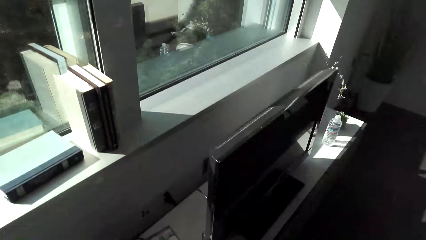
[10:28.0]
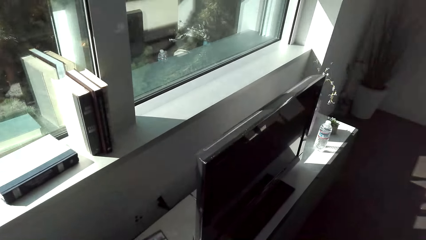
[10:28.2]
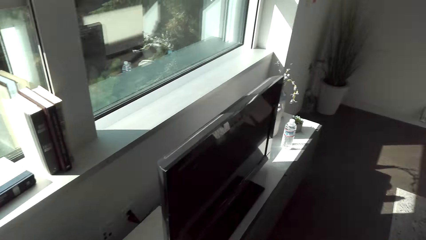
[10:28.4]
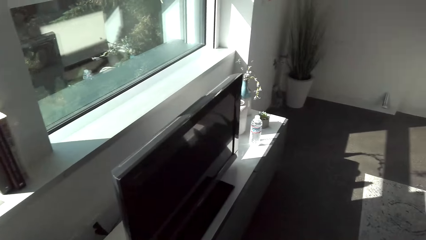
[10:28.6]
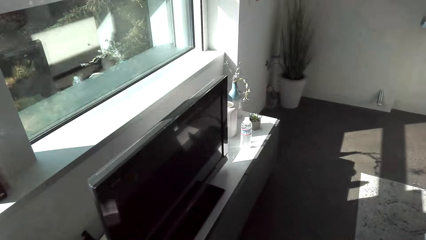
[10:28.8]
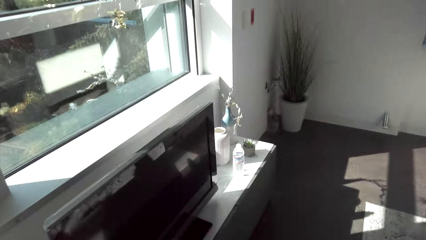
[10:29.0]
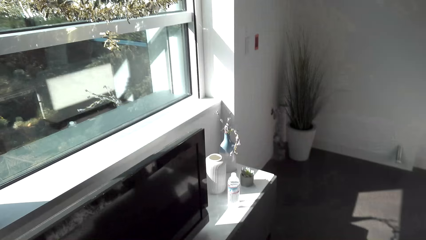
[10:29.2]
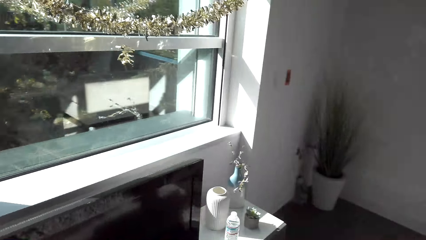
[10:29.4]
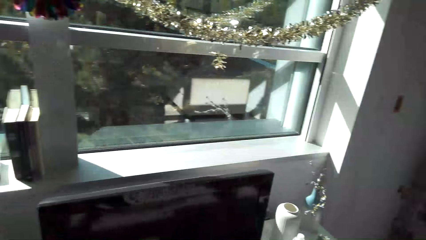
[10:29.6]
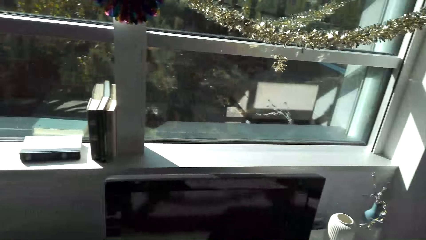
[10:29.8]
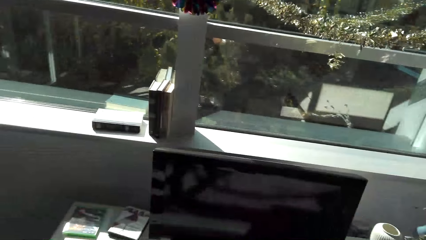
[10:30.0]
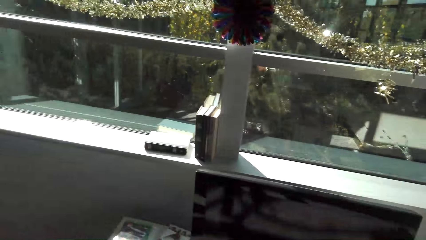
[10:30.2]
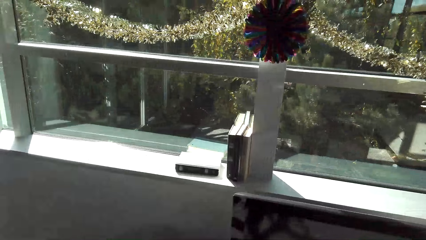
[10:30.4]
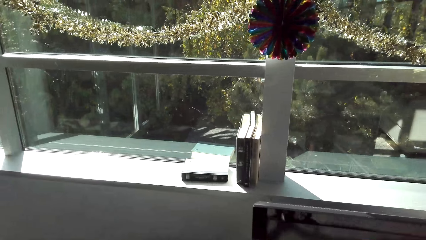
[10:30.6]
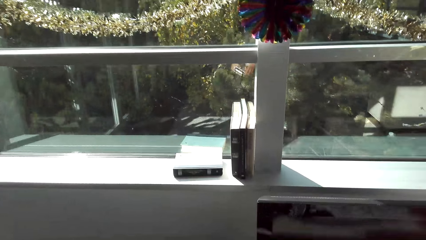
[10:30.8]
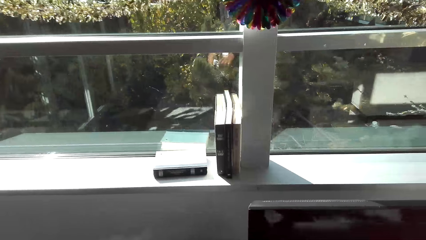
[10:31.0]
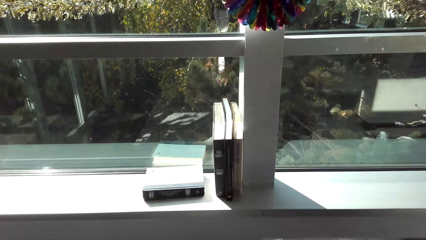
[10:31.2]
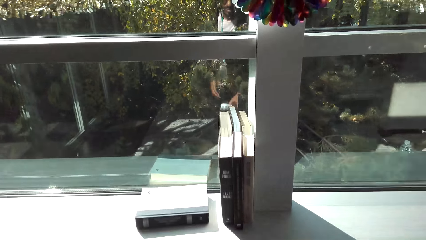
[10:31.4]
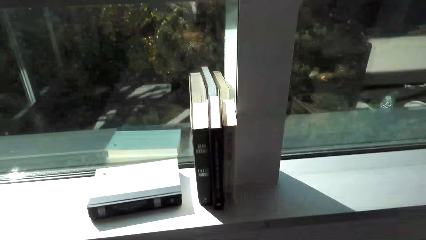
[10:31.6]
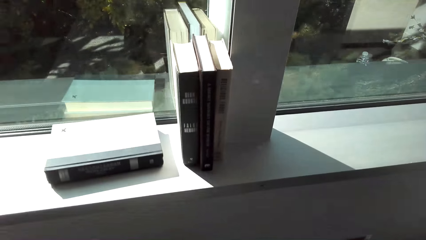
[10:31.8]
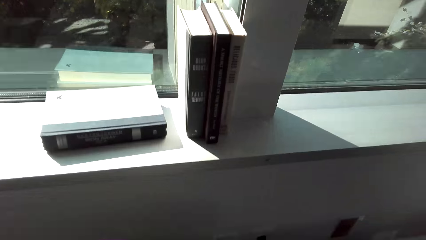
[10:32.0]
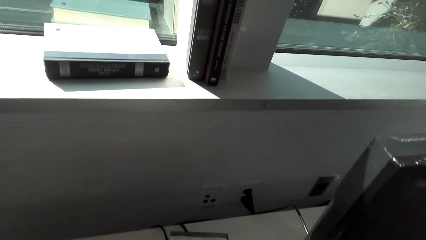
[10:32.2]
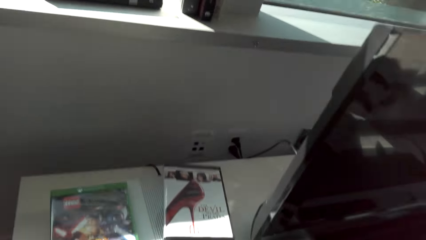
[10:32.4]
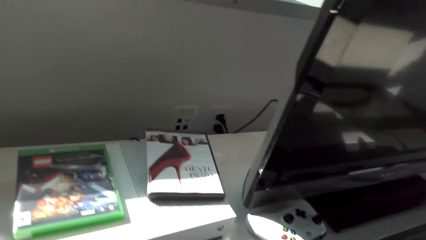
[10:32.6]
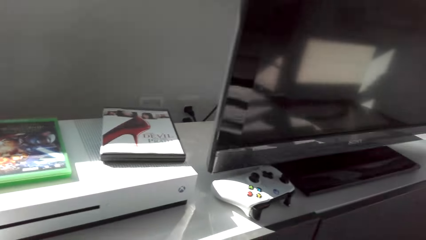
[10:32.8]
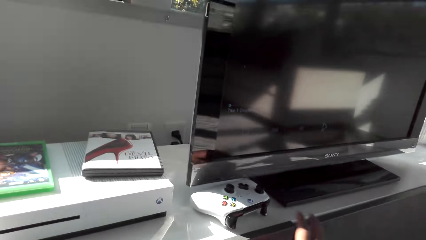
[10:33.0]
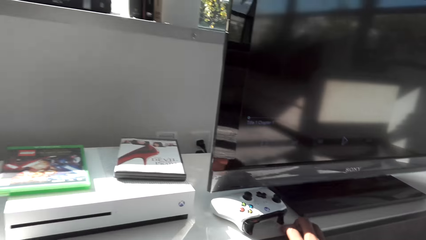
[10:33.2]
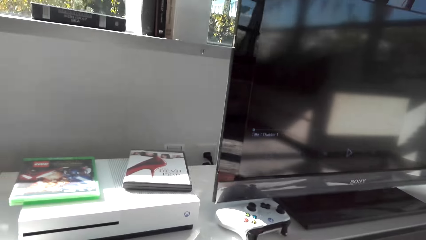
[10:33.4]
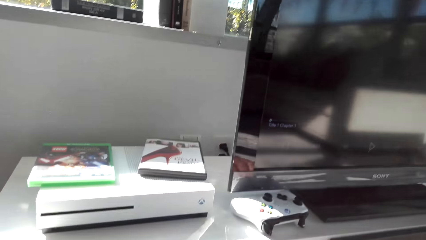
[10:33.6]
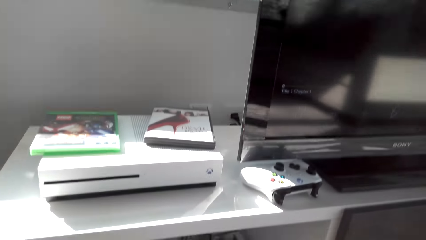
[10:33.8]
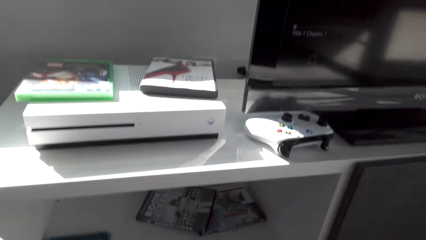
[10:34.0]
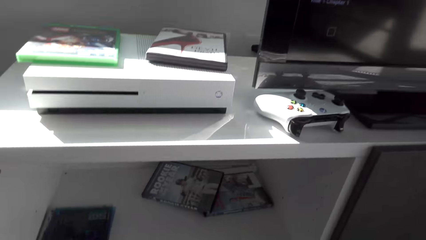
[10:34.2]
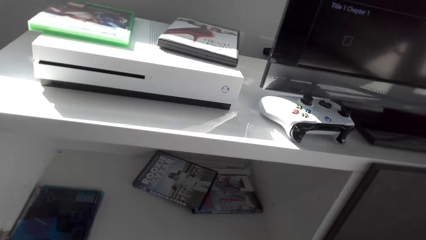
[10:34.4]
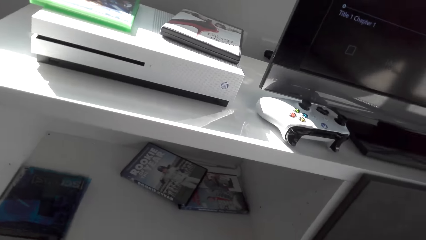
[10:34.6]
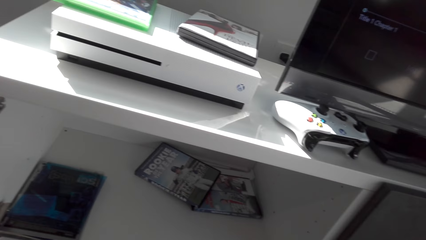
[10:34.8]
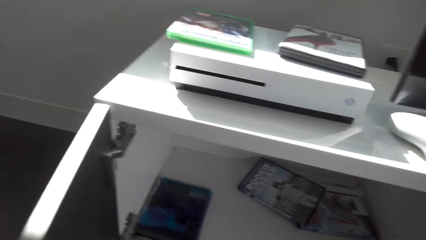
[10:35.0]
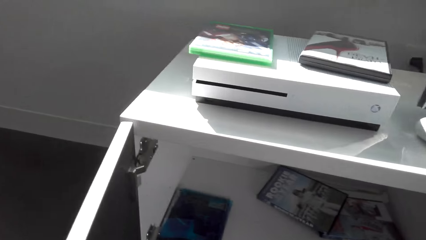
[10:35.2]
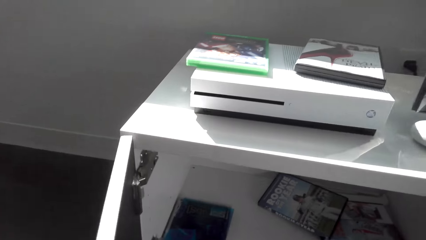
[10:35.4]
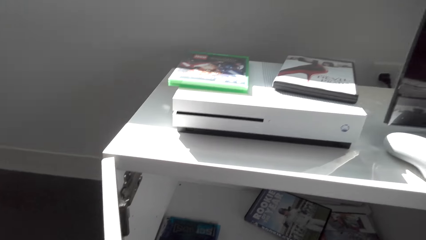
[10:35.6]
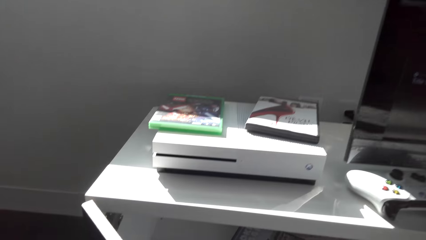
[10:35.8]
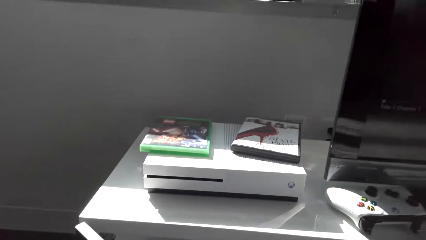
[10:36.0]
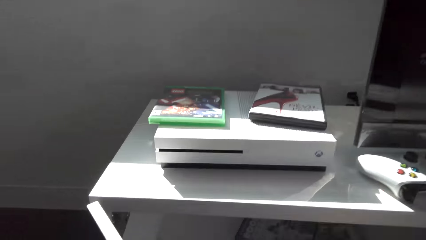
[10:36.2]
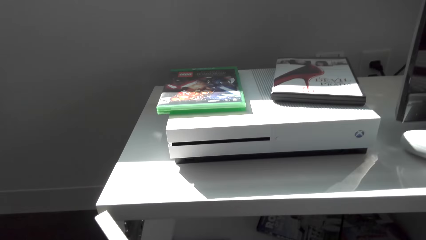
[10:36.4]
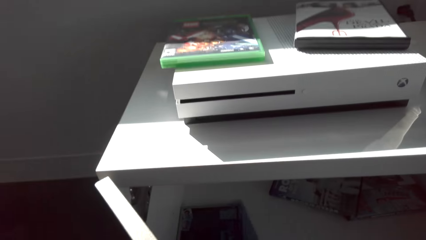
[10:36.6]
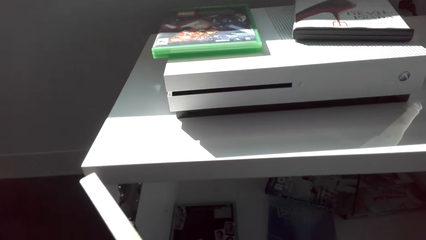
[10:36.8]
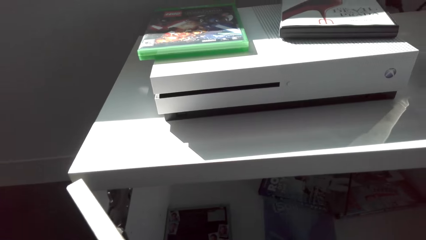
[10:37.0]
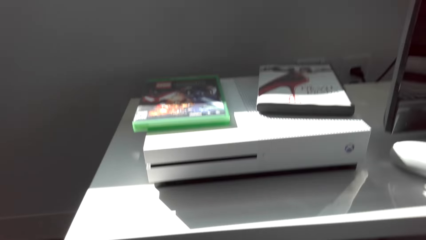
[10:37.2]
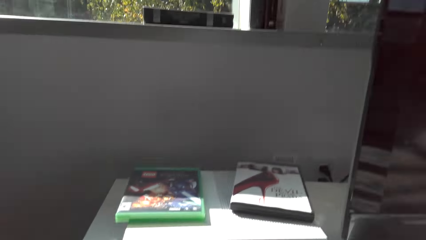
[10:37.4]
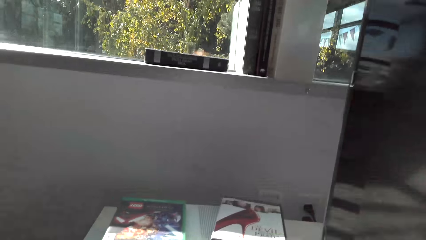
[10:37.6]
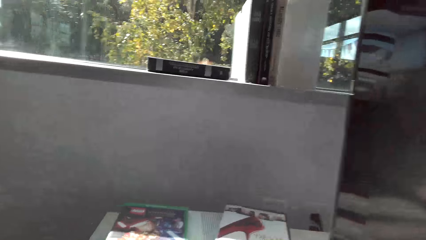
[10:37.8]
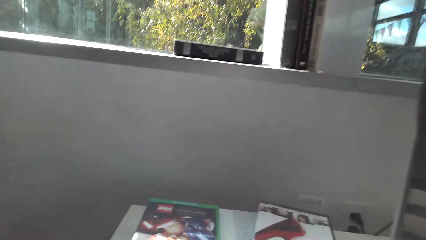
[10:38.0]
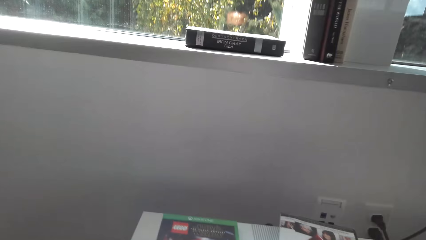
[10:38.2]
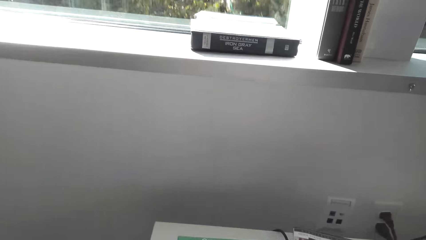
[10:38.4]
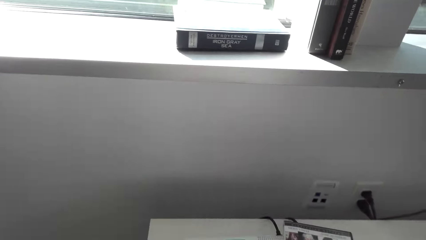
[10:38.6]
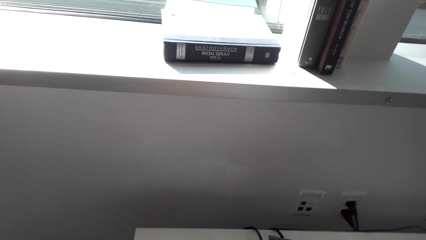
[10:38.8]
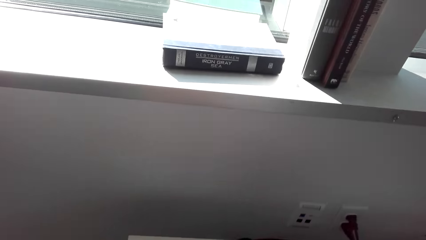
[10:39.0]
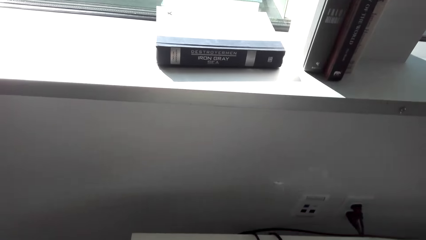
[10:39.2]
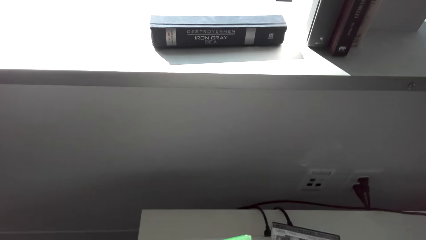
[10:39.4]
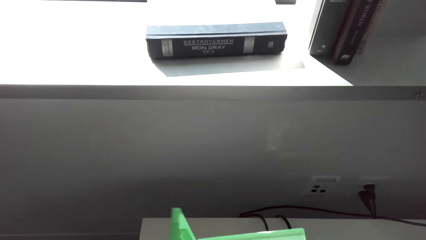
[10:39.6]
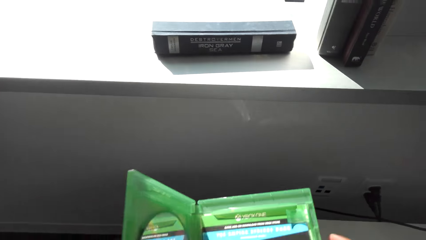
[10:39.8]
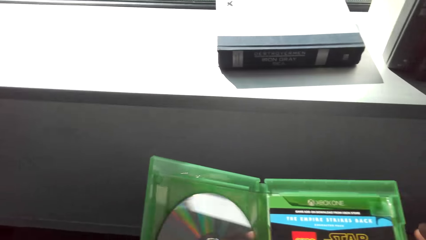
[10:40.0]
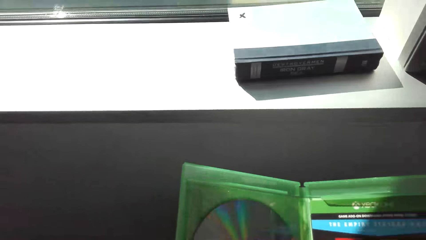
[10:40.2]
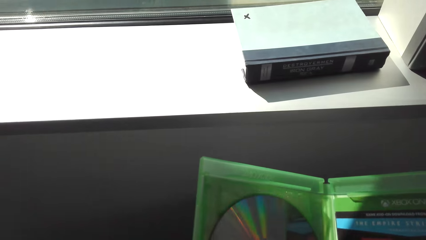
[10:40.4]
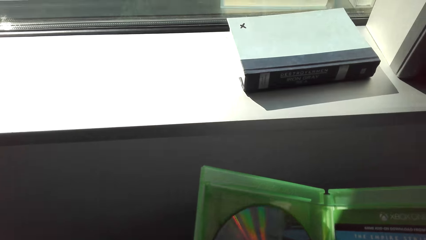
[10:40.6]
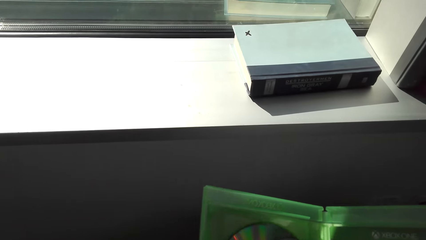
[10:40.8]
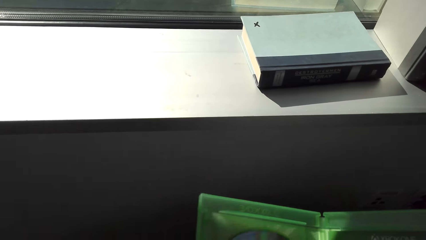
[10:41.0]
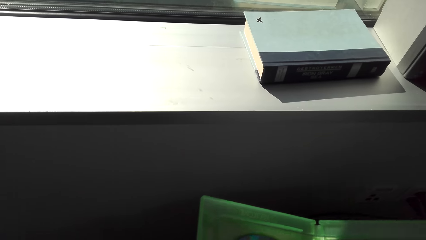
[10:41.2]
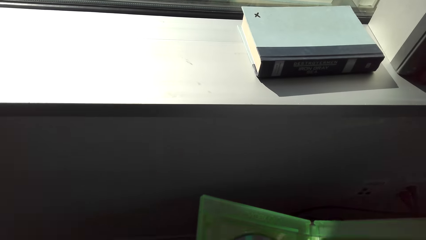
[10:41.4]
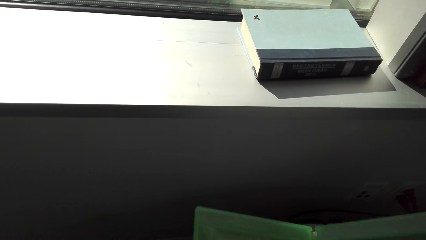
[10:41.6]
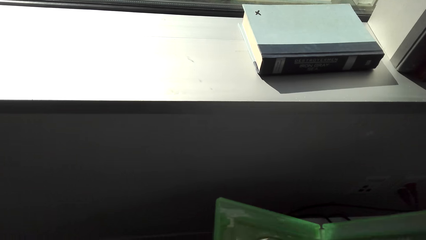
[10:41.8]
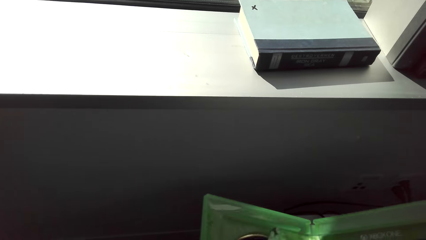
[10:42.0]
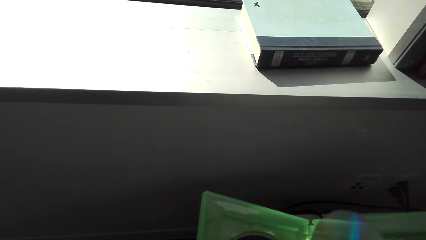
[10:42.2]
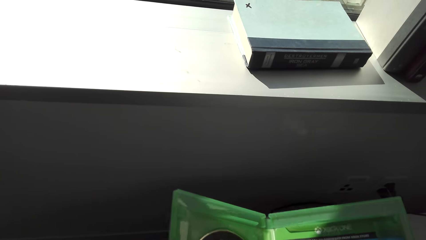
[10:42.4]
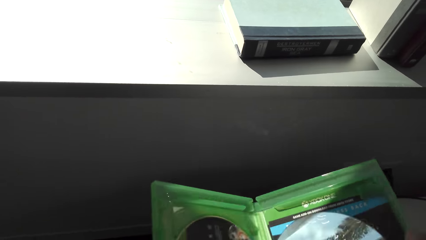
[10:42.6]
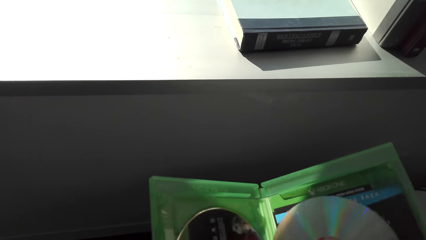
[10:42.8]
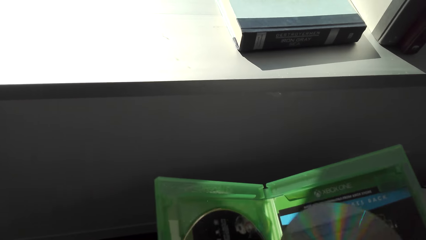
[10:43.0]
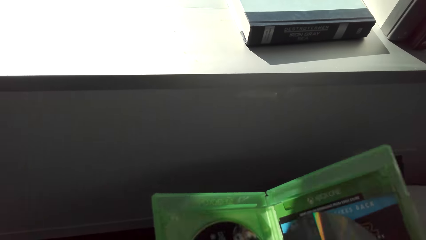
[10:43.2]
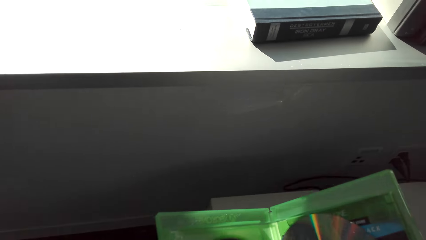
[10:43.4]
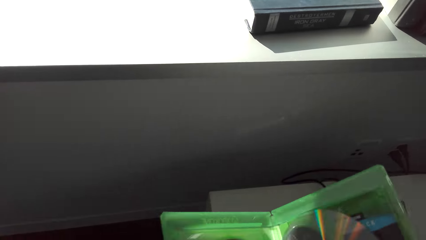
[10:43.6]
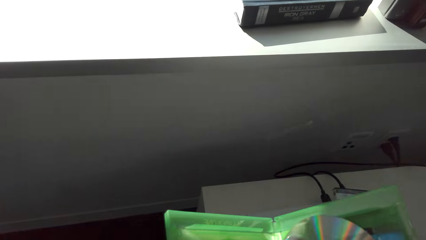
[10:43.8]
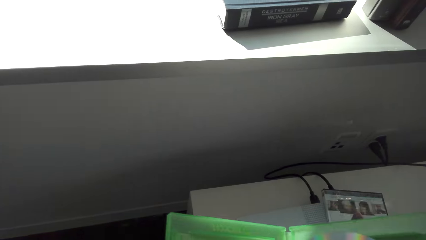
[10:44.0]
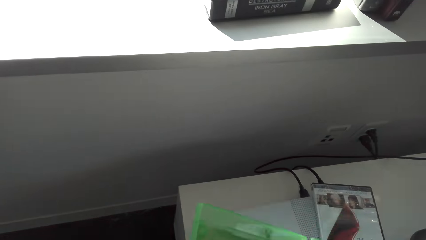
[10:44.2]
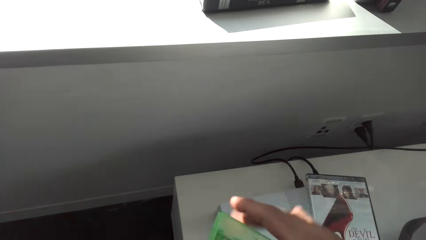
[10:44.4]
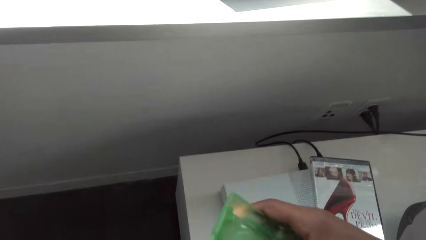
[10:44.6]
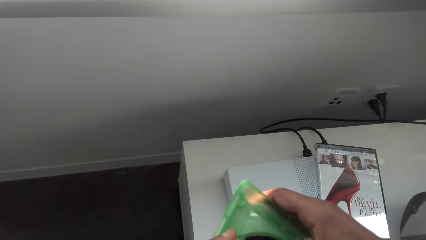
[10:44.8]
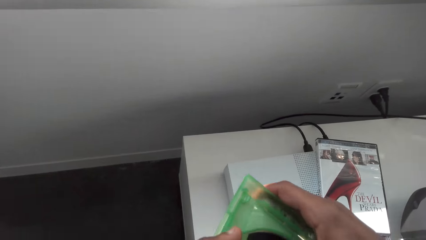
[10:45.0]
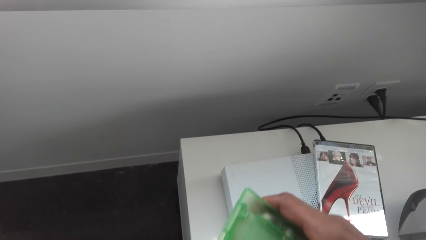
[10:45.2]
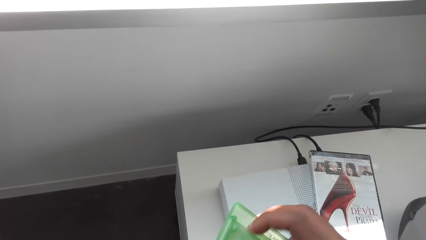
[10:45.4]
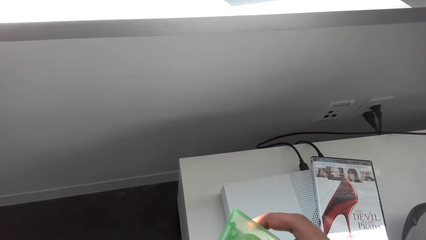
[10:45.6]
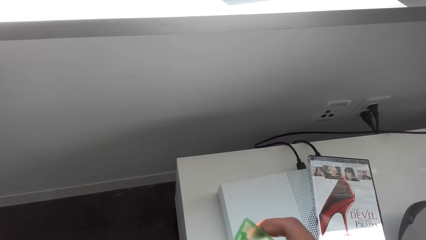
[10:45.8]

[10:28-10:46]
The camera wearer looks around. They open the CD package or disc case. They take a disc from the case.
